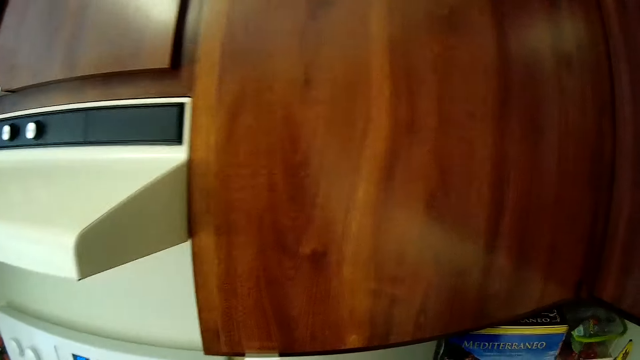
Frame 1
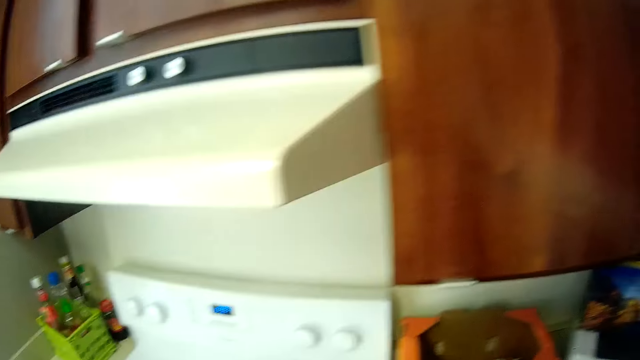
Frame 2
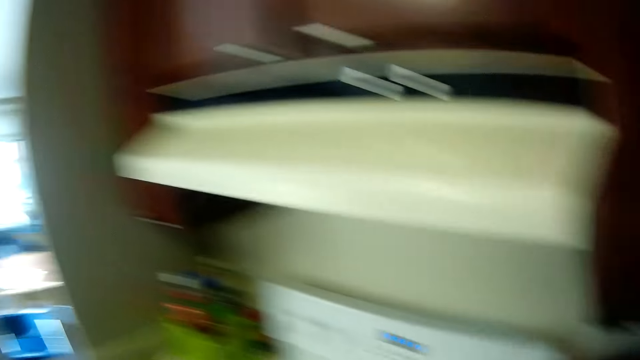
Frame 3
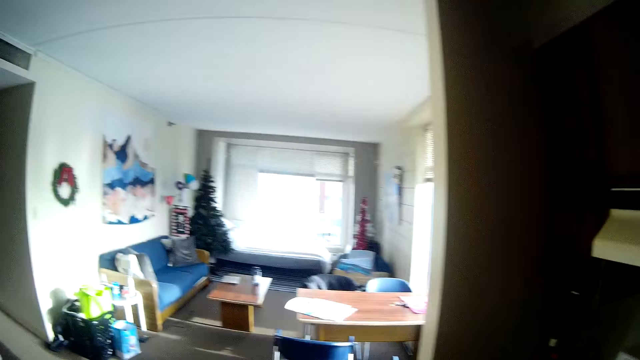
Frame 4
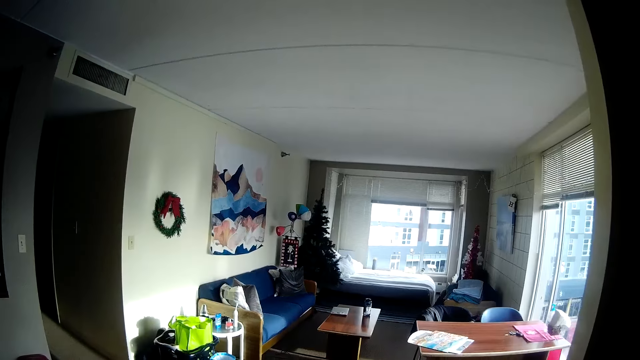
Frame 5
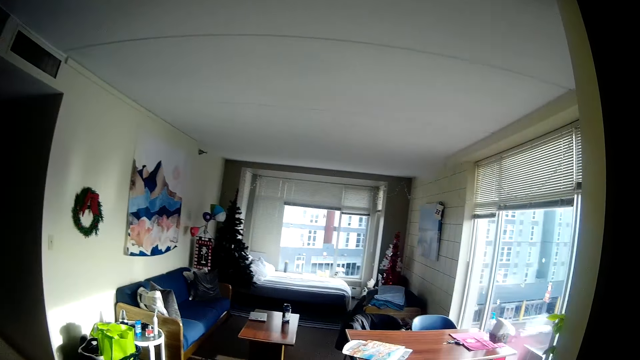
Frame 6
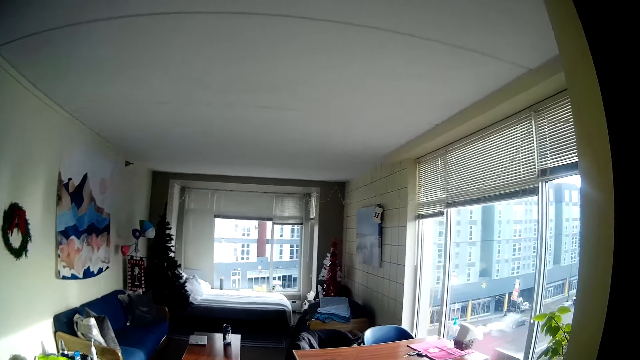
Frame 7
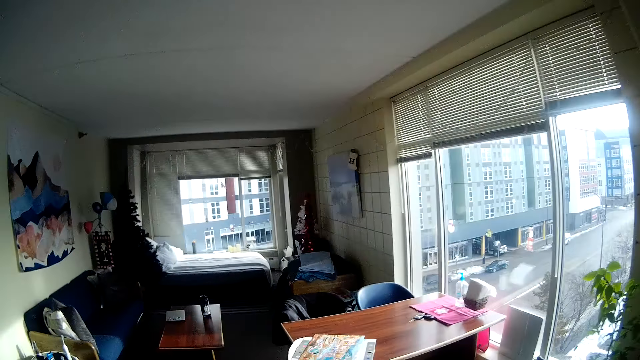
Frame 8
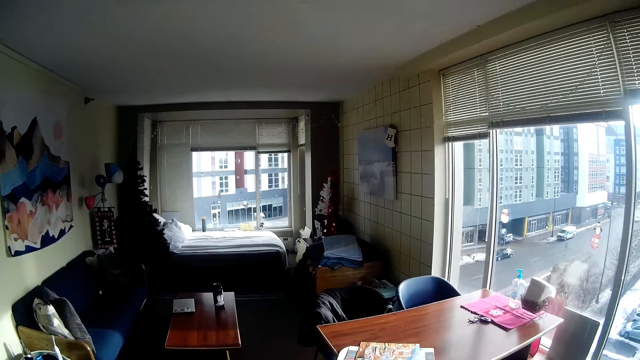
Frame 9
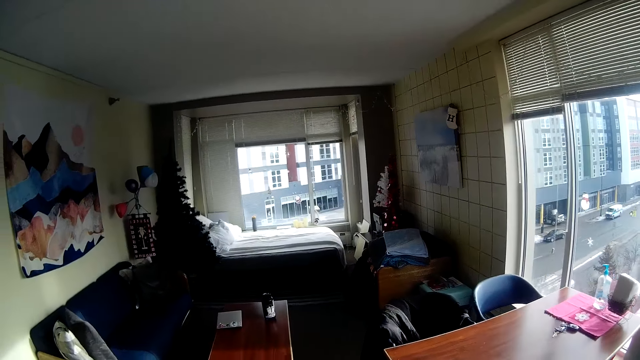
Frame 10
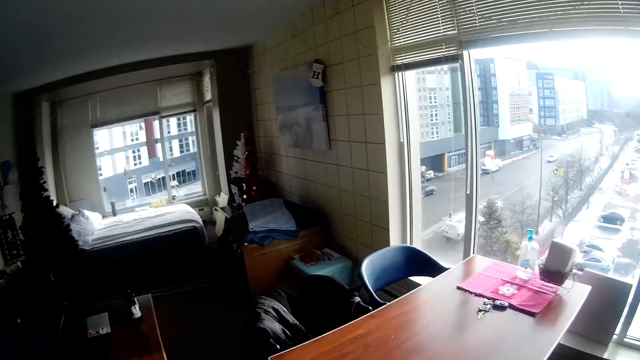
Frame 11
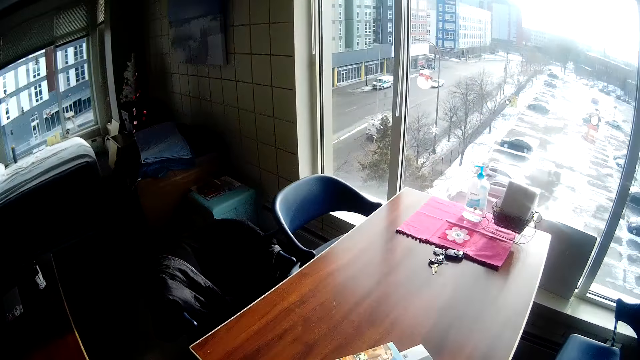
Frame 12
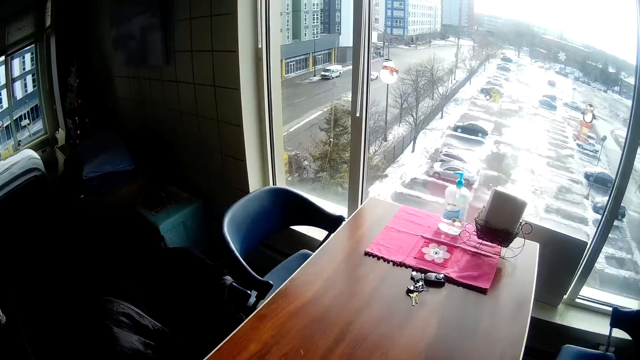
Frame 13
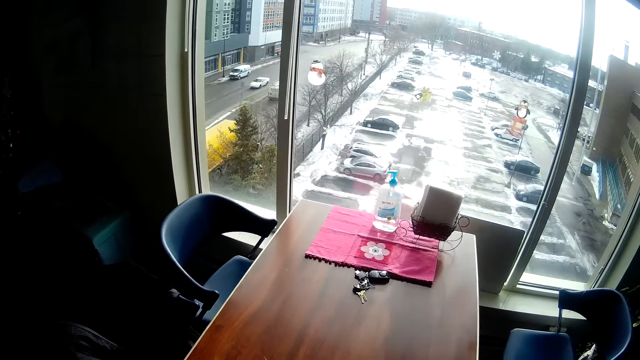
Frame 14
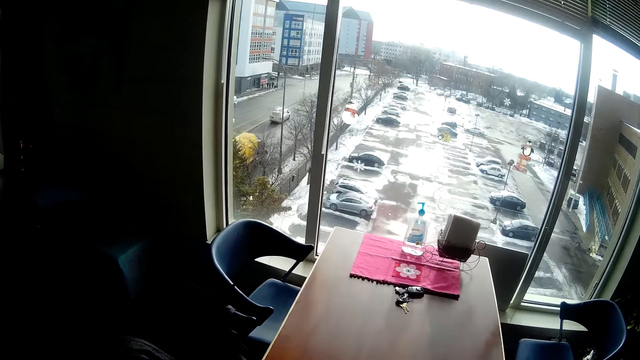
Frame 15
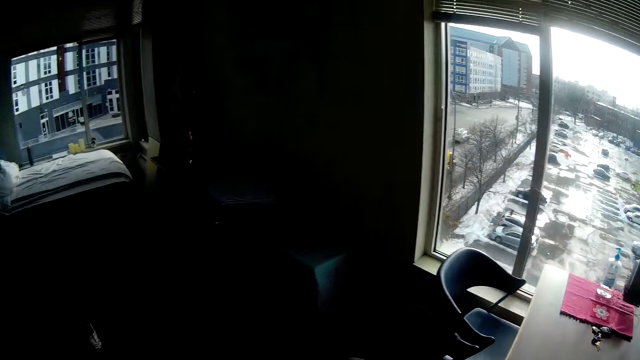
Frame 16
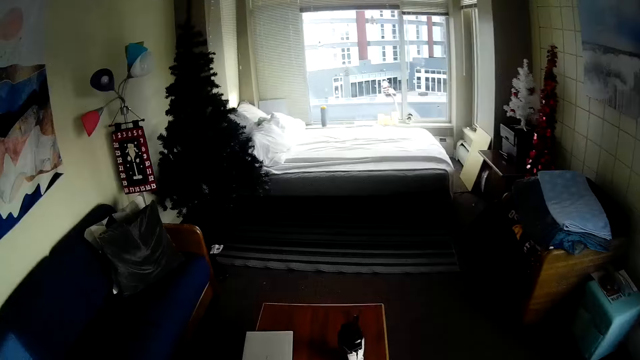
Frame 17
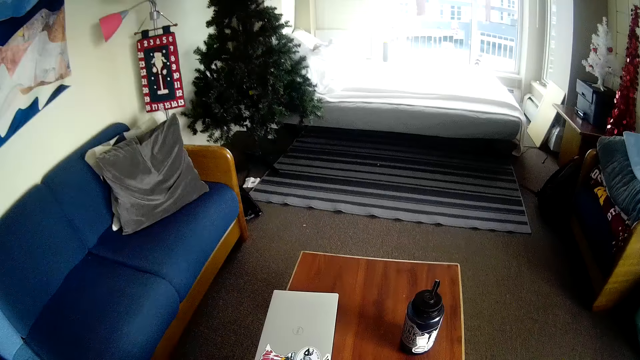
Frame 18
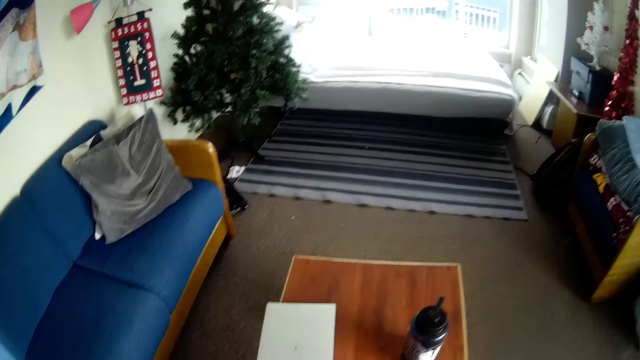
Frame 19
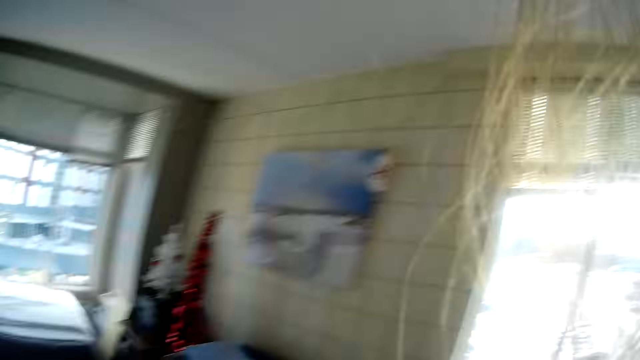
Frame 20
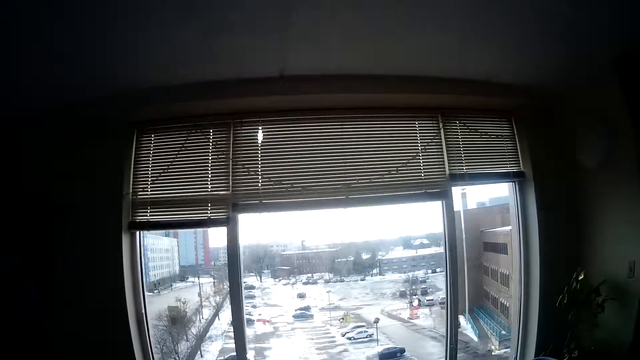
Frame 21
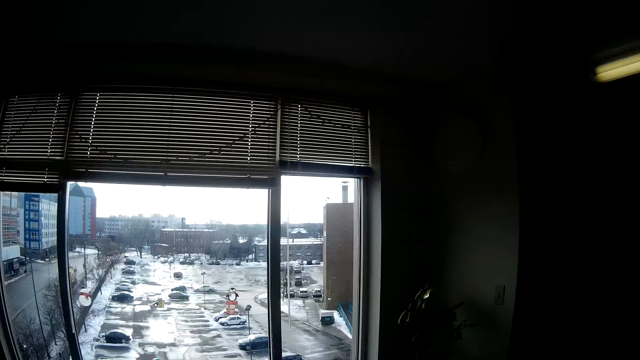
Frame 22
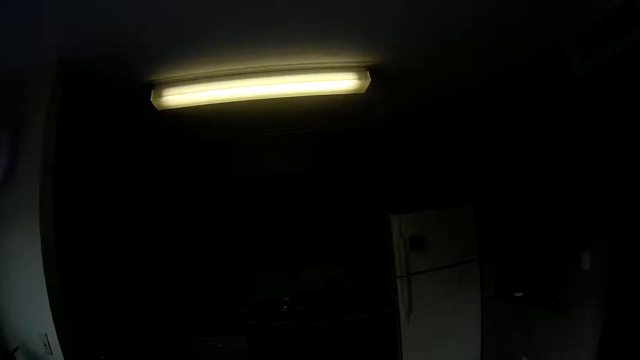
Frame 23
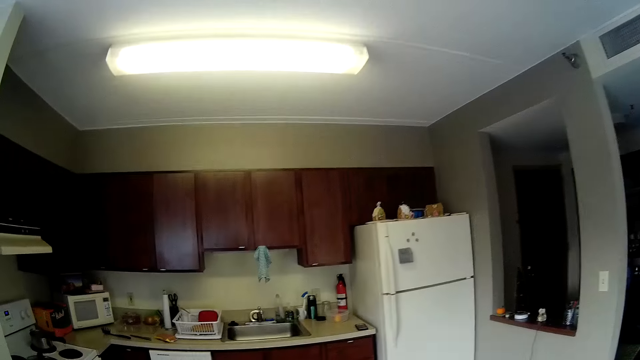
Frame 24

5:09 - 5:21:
The camera wearer walks towards a dining table.

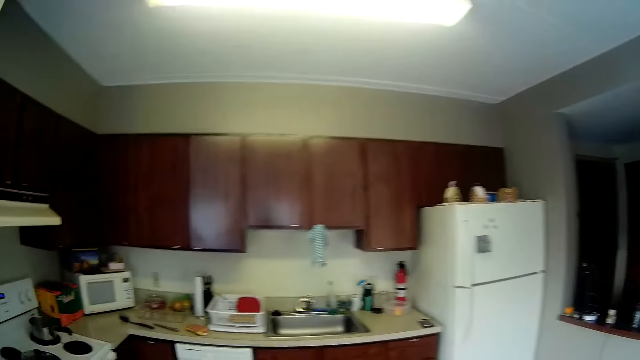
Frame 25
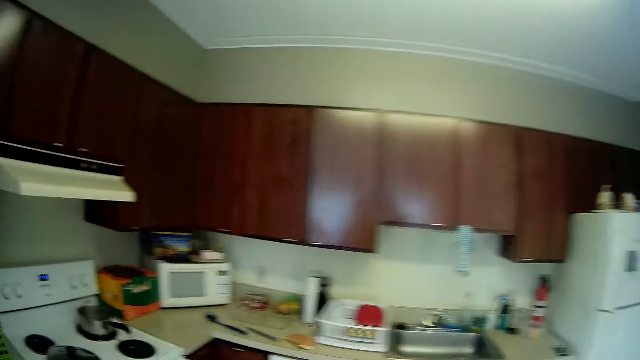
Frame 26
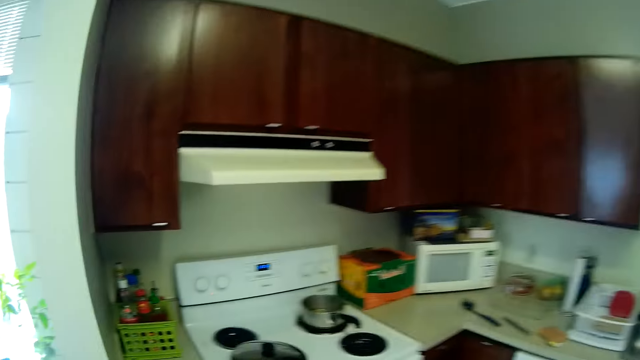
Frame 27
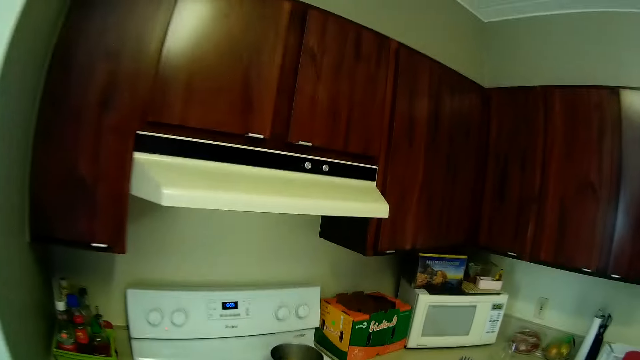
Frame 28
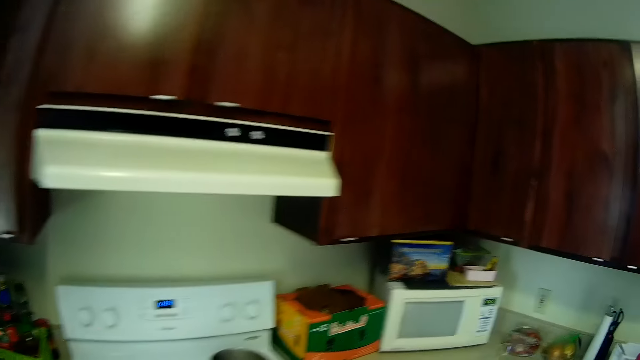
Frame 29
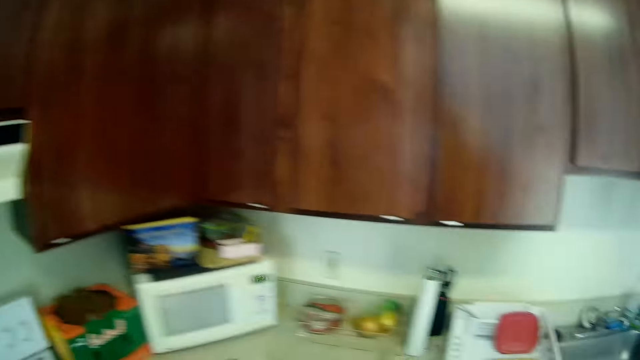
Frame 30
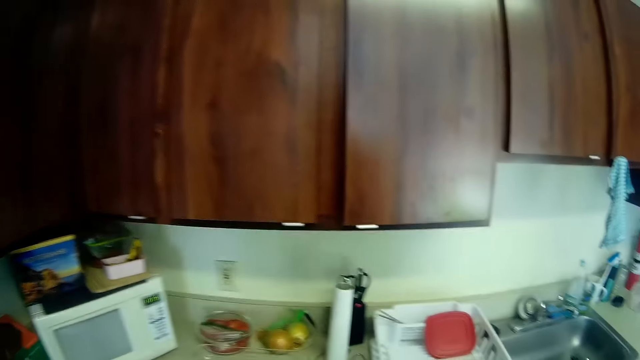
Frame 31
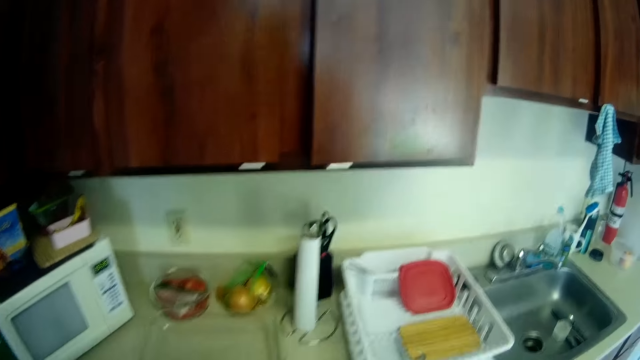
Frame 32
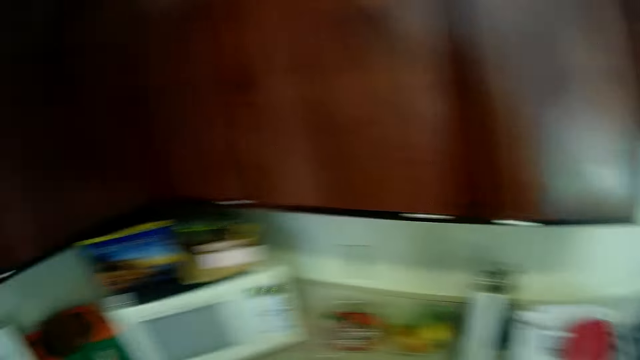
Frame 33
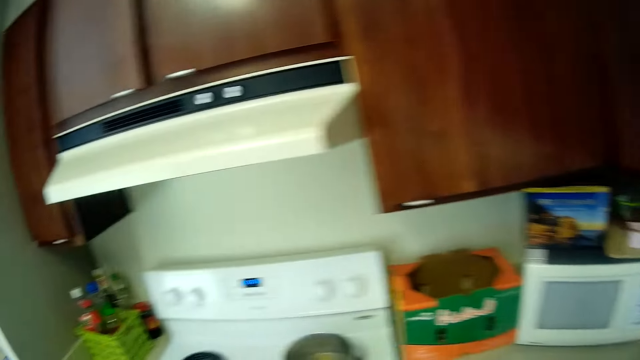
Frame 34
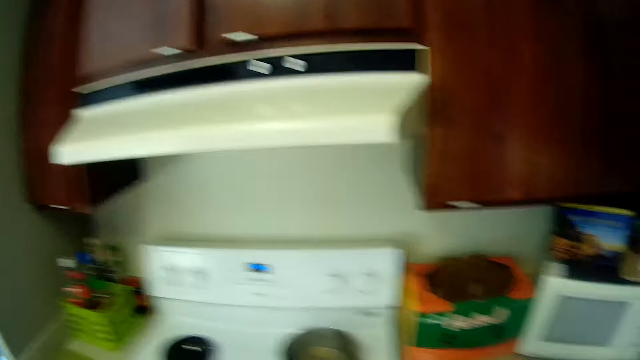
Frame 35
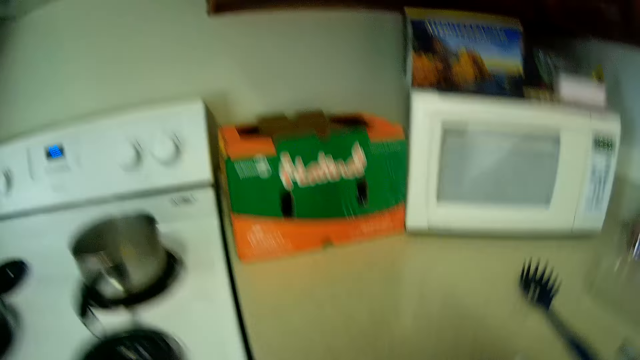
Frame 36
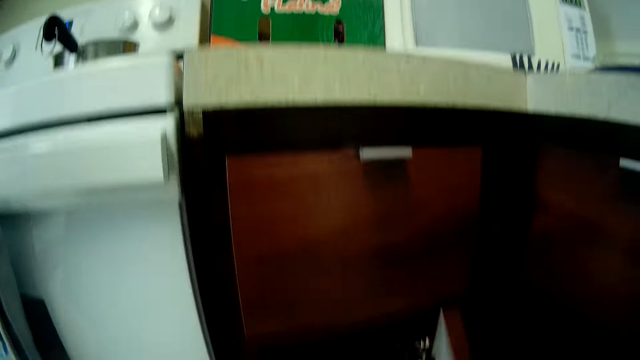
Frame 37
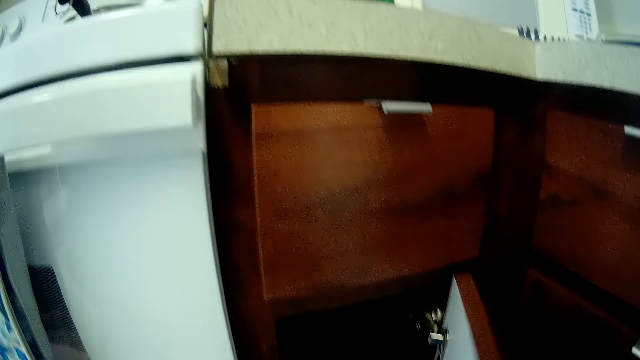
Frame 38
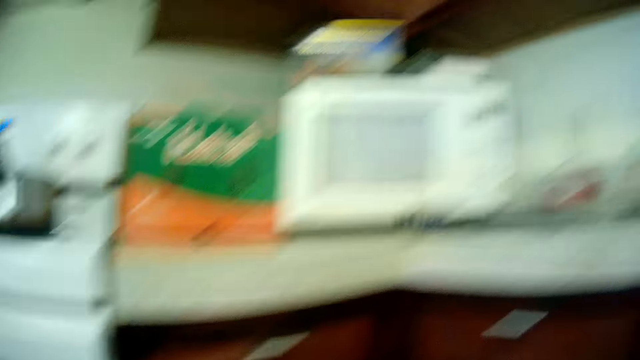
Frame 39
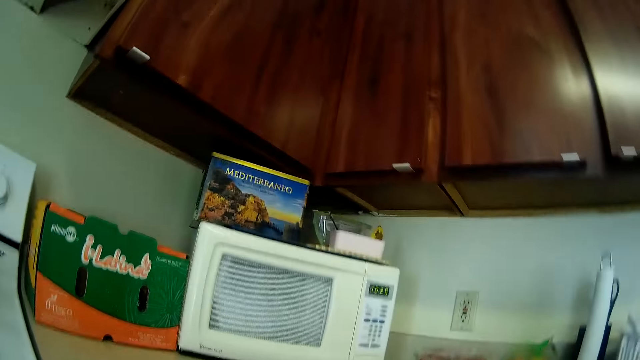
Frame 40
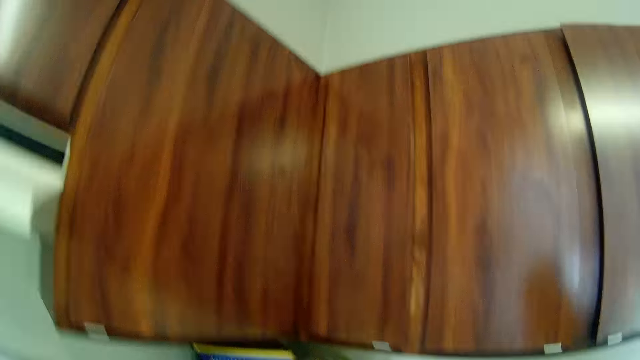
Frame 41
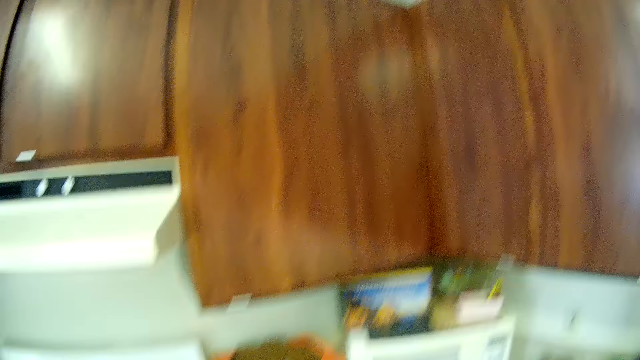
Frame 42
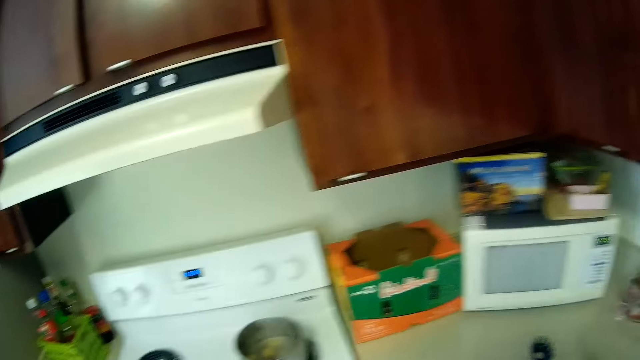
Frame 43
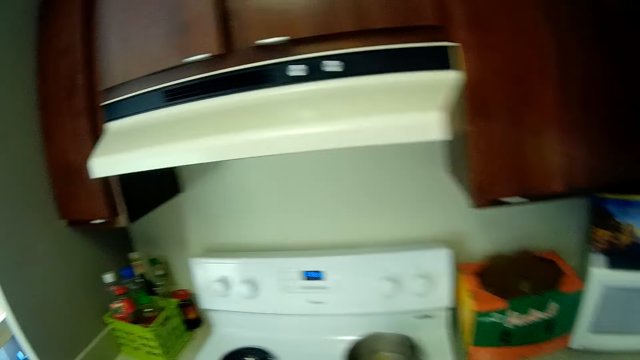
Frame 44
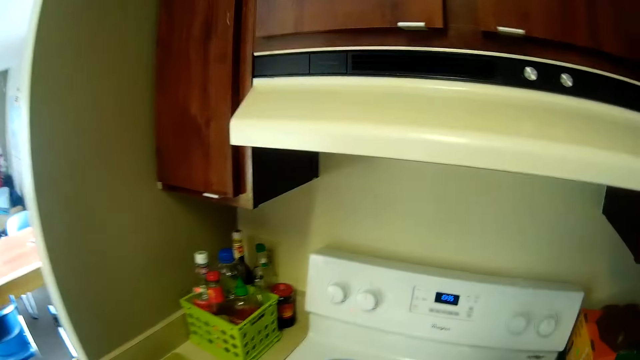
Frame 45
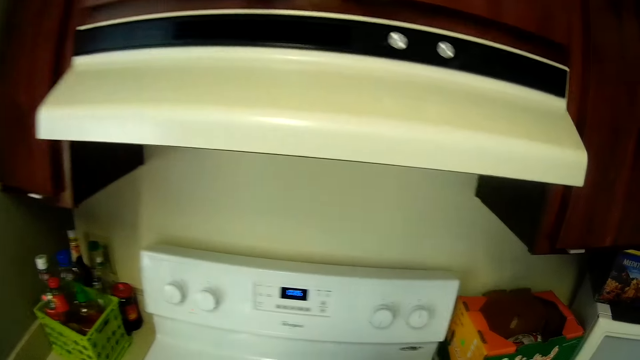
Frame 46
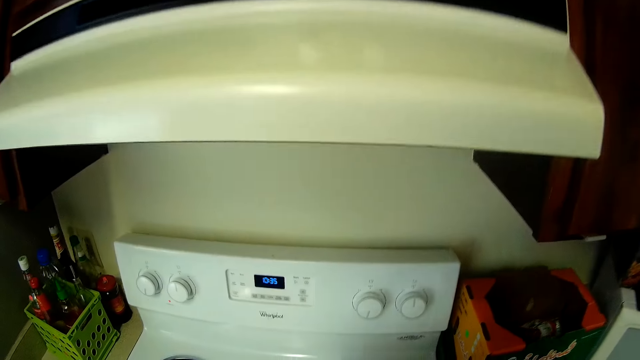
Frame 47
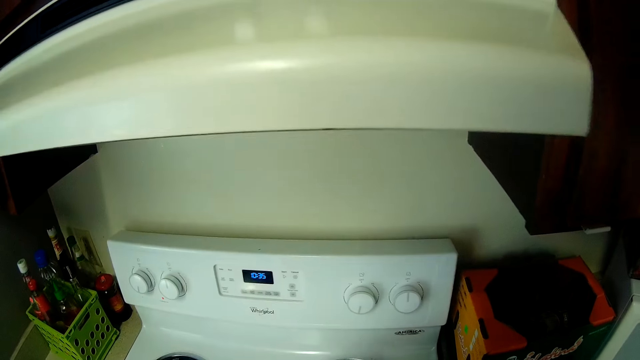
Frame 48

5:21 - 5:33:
The camera wearer closes the cabinet under the counter. They pick up a spoon on the counter.
